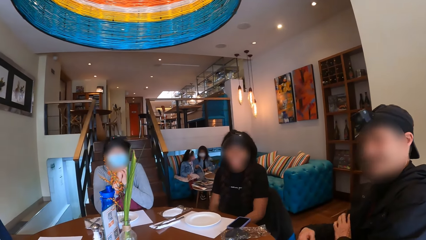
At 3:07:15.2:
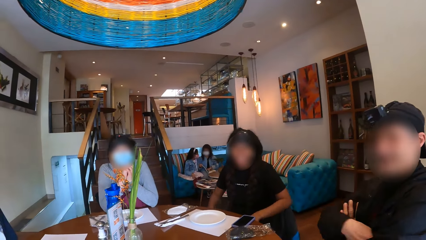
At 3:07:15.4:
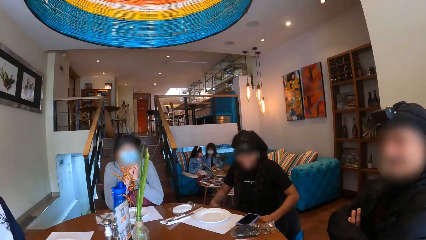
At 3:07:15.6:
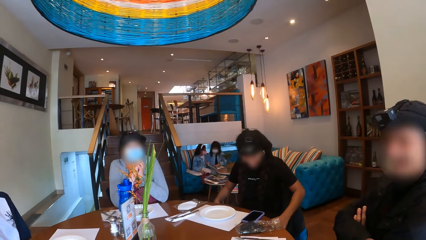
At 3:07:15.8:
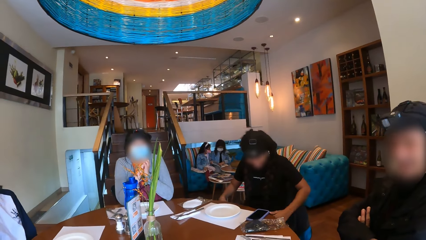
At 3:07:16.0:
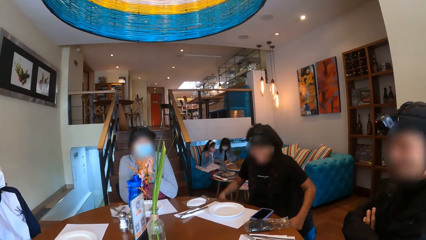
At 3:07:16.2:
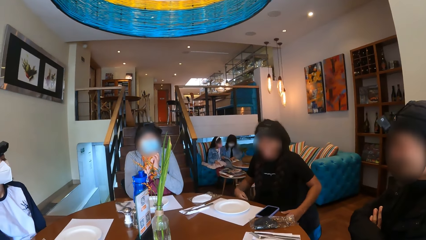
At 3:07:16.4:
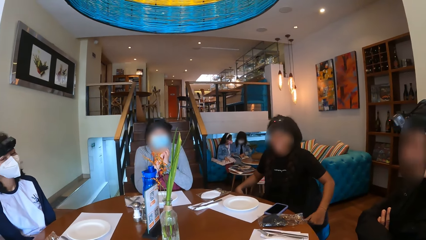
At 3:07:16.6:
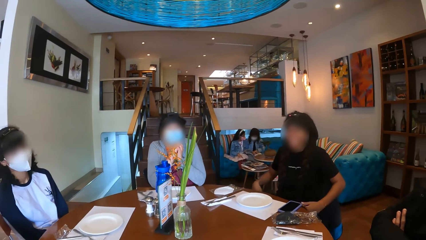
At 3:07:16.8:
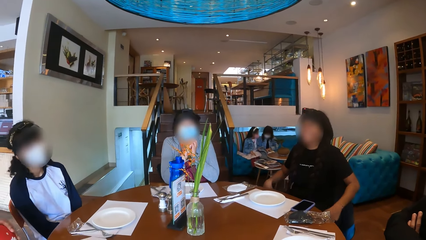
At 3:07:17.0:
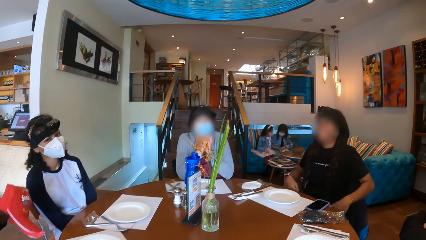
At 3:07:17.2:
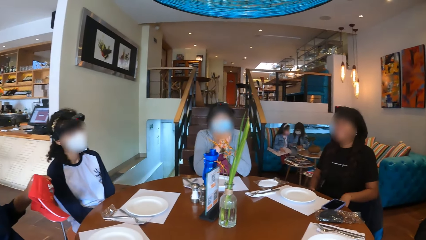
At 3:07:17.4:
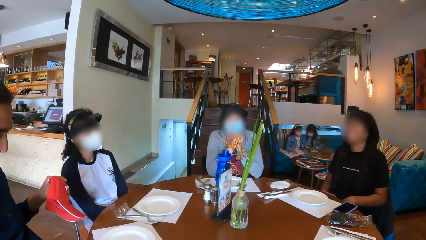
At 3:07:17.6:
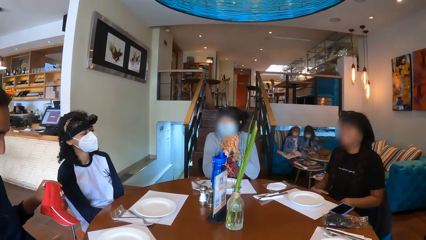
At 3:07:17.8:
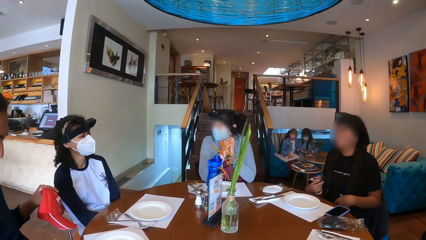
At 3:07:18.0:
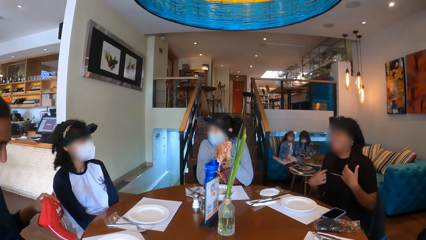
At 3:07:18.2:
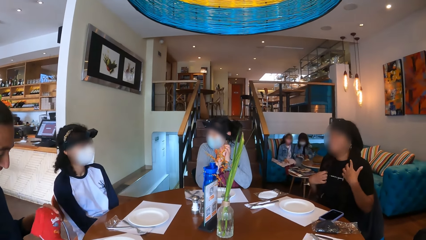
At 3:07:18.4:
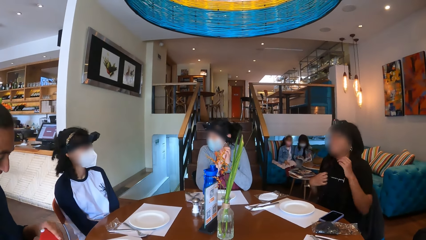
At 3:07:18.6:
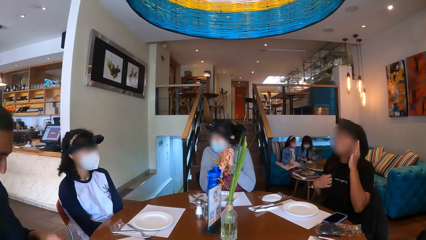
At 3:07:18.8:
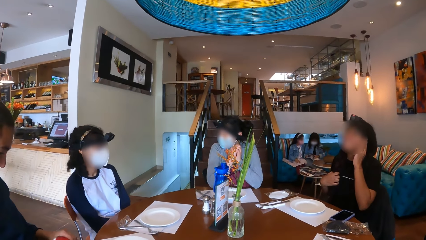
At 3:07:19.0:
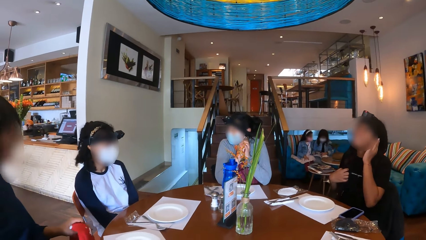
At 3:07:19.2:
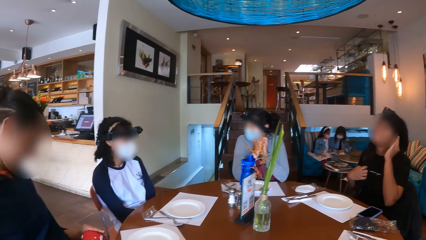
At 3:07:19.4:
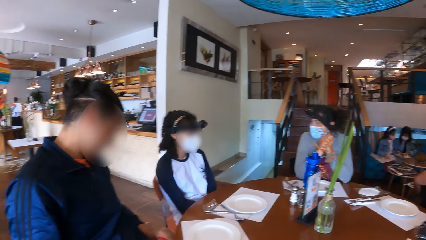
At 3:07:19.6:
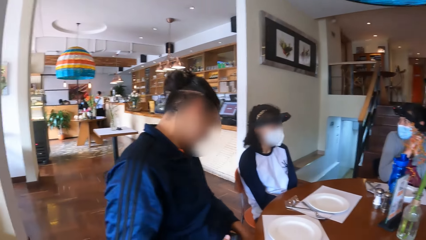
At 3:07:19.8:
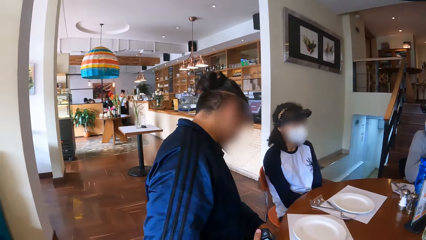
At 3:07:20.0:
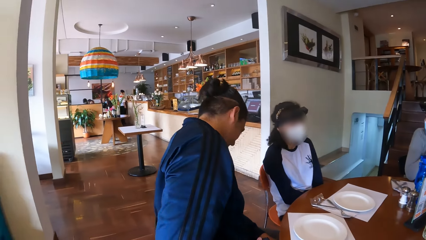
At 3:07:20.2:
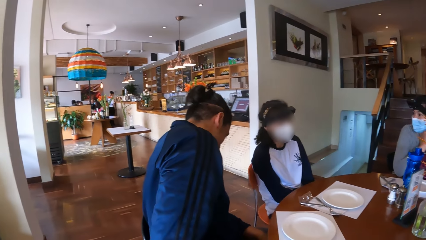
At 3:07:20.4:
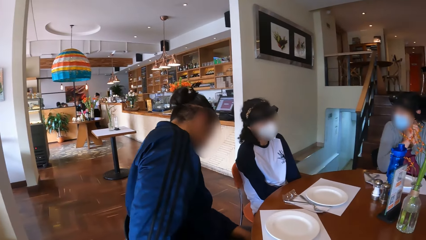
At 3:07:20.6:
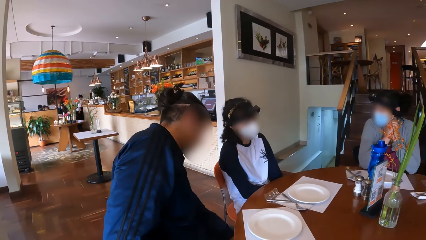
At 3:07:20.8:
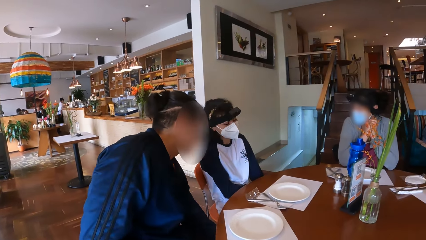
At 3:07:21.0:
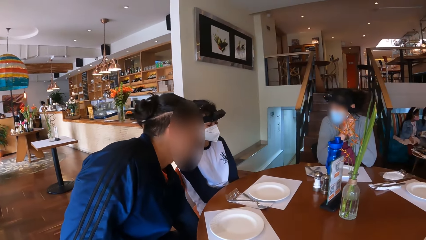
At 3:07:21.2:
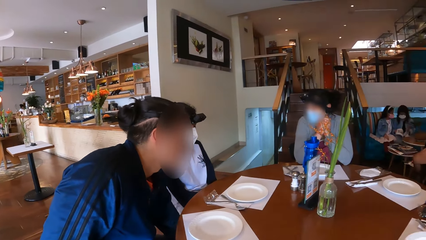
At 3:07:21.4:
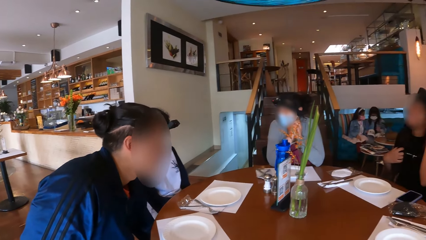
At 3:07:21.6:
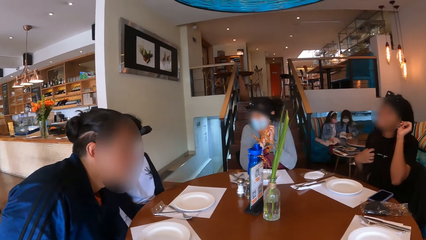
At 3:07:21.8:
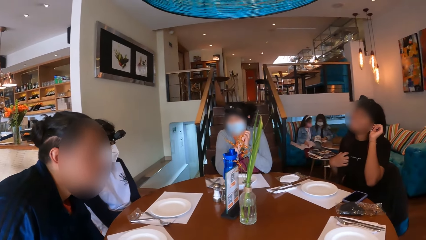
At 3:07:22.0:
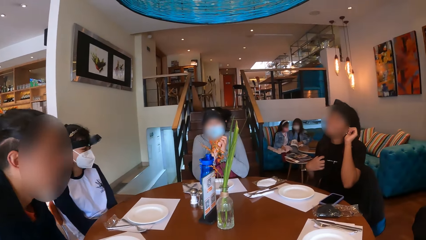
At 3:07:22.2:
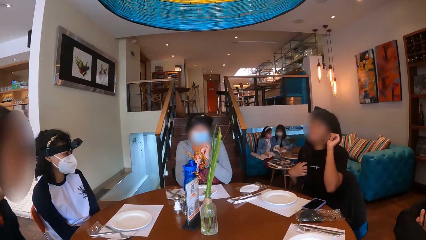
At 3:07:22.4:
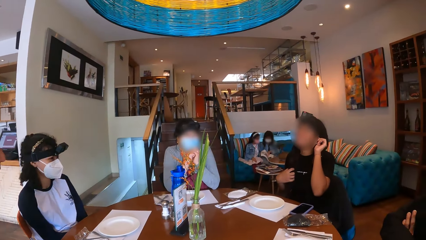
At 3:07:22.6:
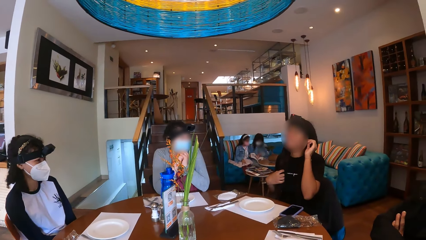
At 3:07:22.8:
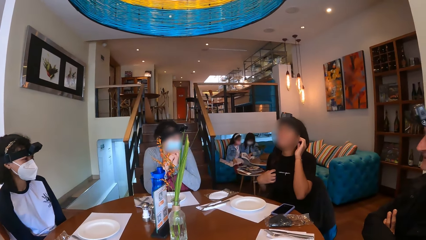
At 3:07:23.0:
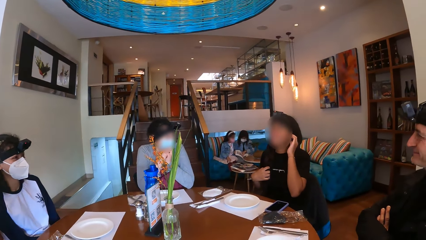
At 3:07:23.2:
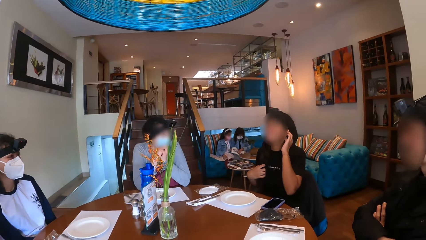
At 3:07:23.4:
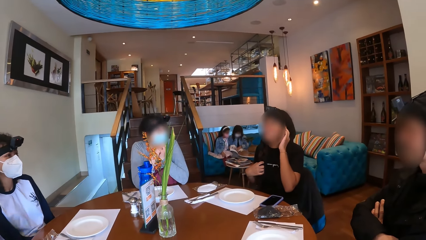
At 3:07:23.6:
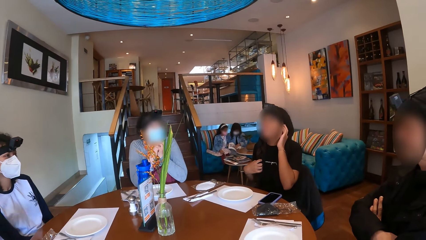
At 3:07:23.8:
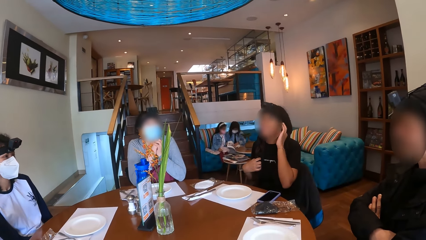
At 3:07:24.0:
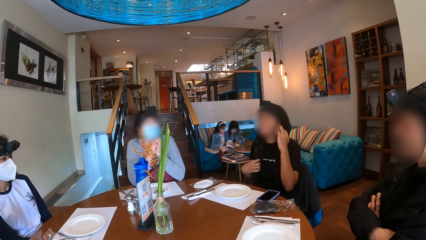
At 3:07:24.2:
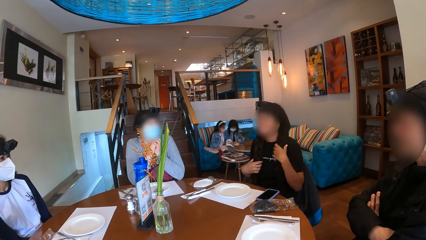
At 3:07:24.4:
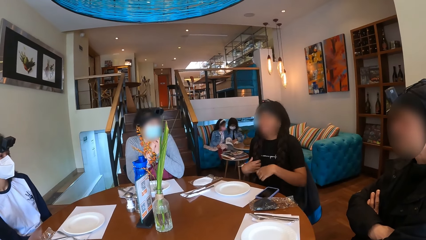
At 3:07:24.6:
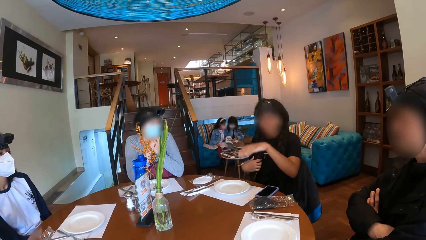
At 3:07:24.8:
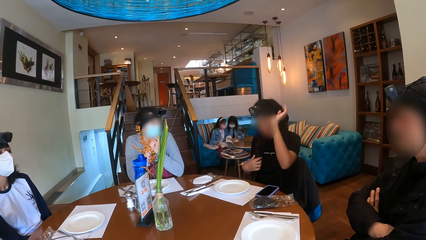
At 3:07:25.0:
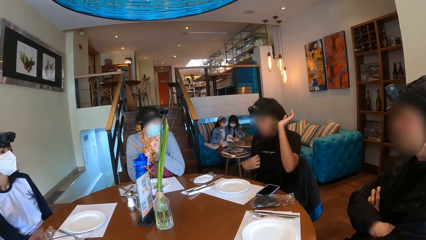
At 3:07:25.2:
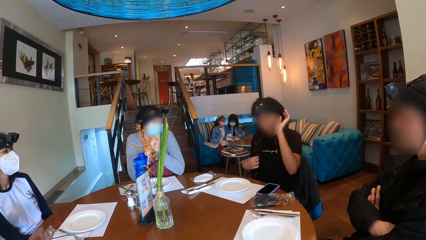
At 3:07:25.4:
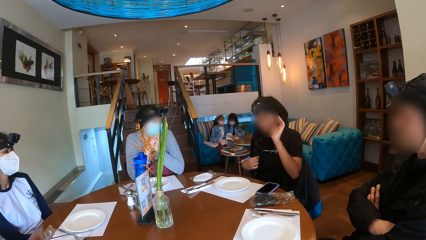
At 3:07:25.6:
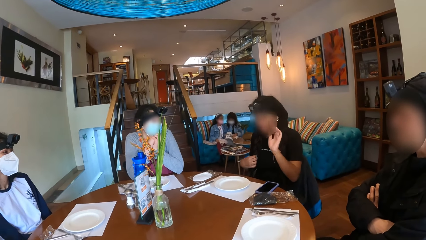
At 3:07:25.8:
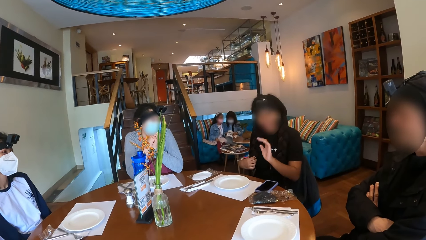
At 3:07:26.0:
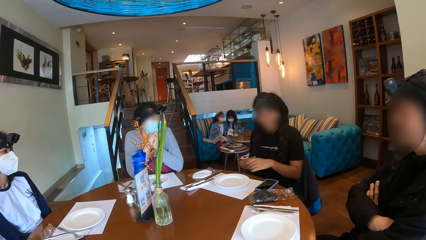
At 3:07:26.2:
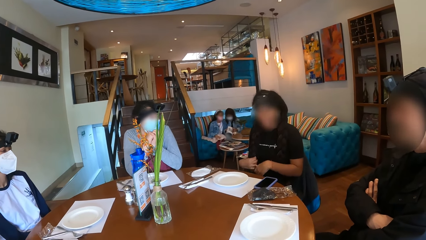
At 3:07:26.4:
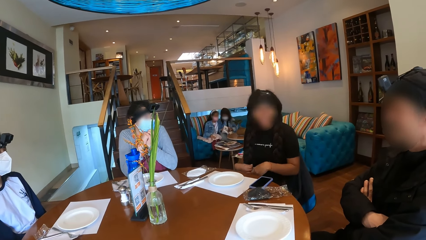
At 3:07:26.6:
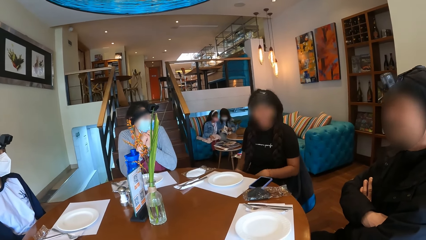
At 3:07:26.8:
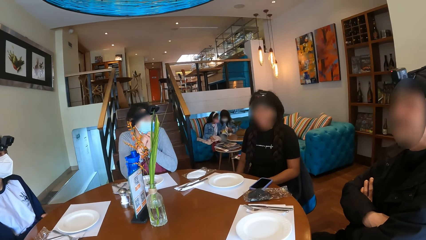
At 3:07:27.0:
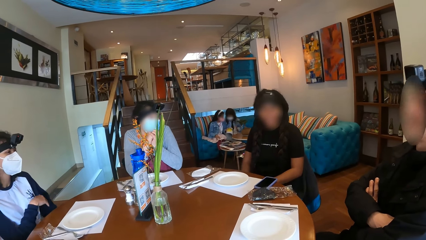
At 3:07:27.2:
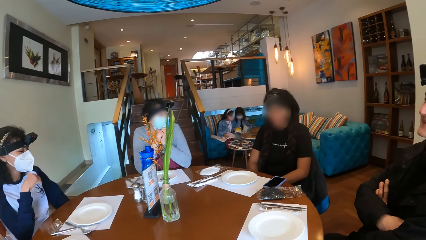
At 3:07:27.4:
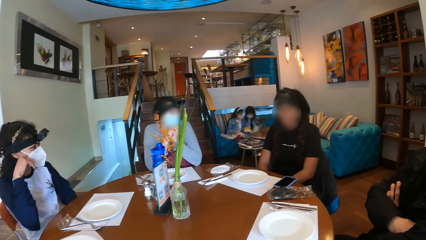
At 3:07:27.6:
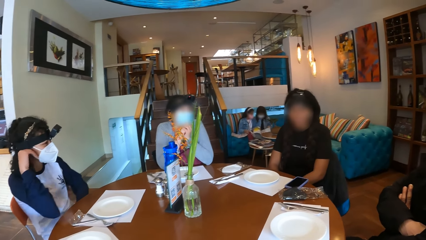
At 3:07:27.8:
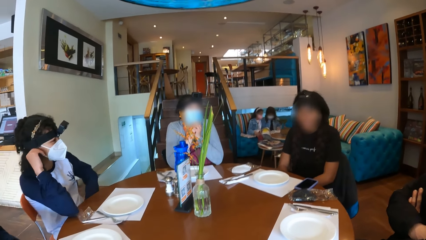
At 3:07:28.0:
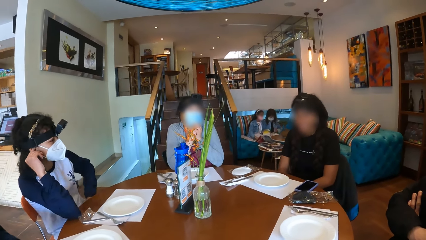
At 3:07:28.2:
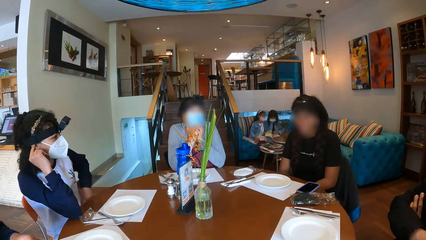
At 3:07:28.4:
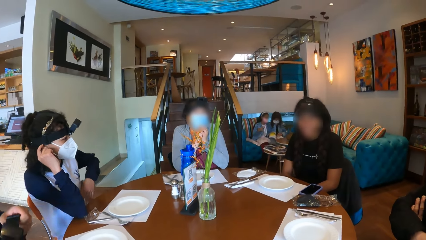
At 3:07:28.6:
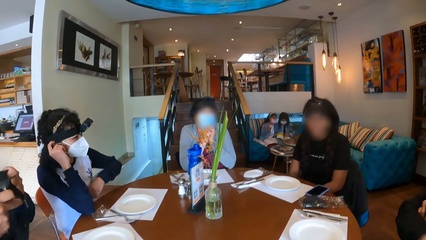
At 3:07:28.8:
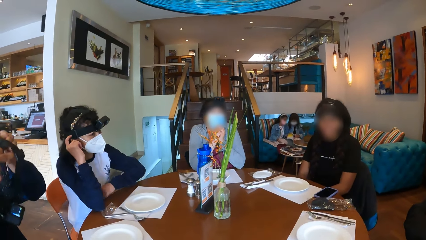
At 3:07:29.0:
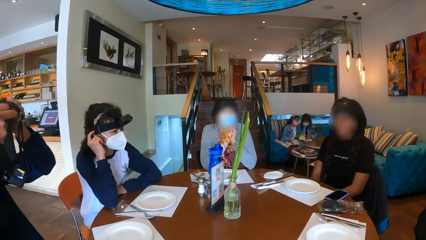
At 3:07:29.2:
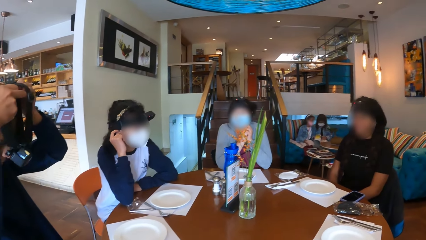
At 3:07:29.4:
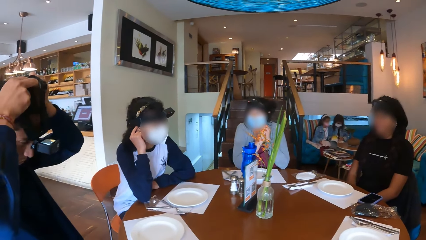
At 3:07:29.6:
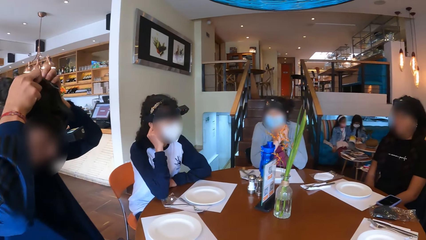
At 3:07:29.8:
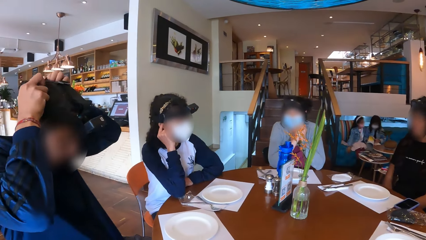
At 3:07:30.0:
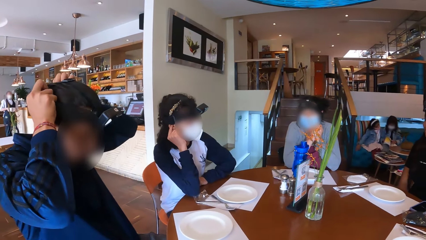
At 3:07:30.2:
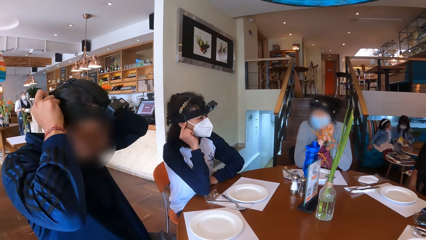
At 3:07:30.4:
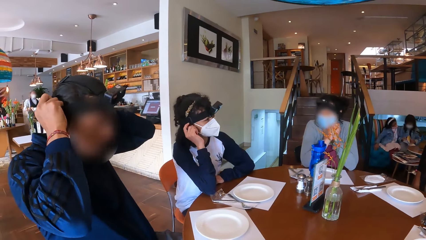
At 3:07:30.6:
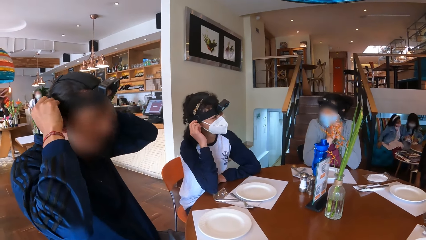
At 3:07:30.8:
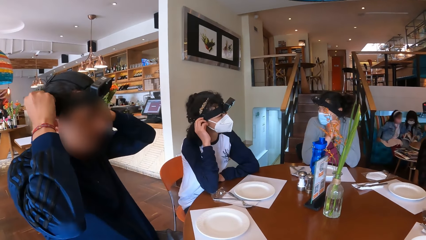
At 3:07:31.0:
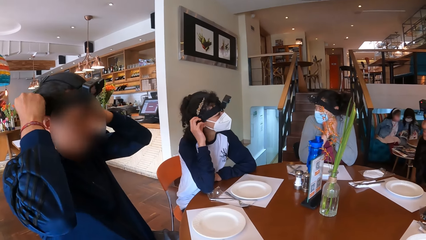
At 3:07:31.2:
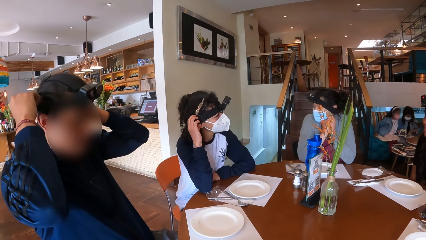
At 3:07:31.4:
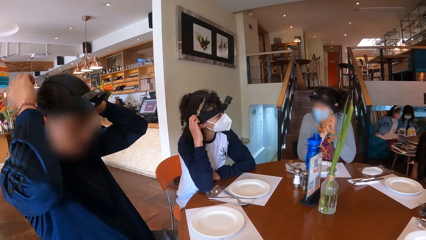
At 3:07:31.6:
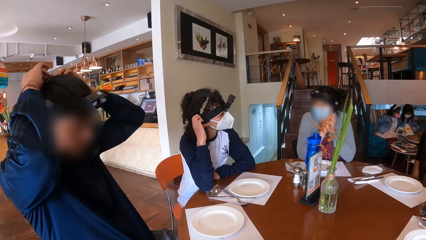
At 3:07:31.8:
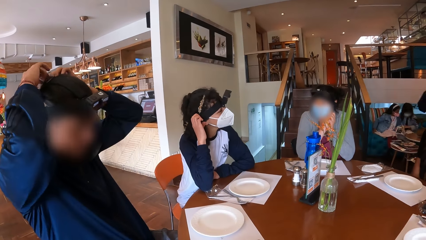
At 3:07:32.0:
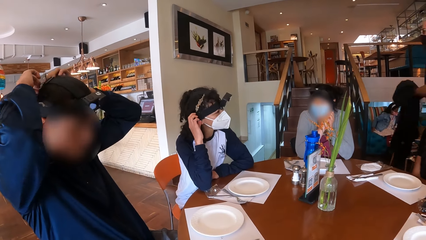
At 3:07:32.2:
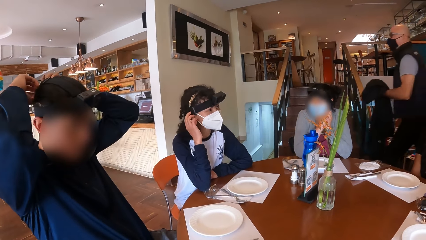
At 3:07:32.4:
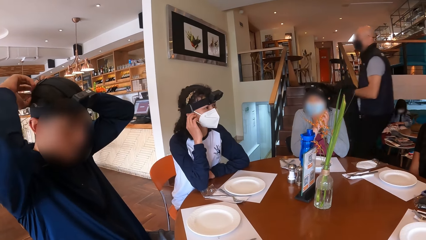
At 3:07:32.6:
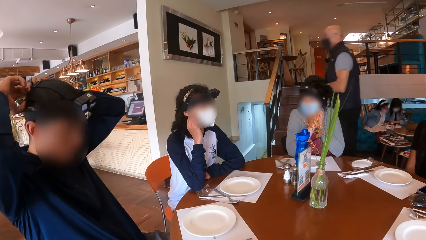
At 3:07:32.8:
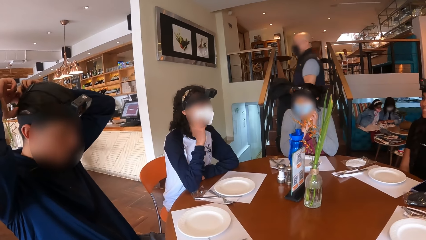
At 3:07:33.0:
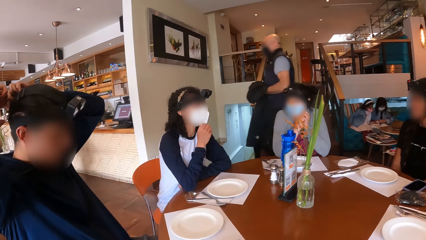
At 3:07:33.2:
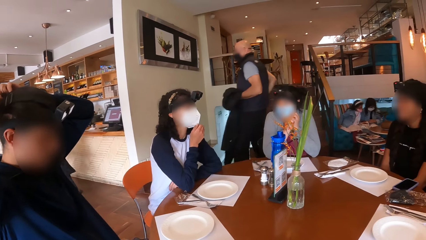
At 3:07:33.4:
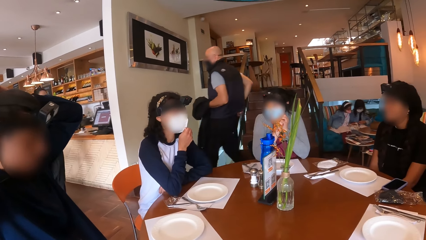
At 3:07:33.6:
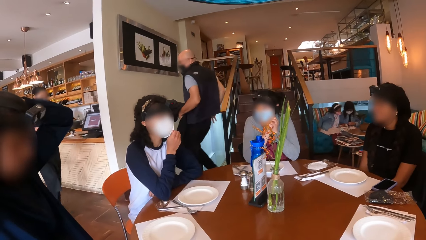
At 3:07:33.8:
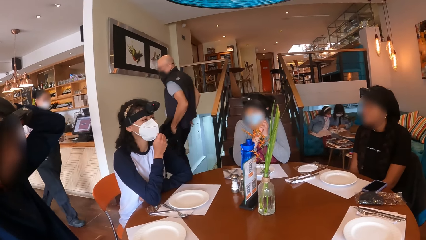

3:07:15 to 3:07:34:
A man holds a cap with his left hand. The man wears a camera on his head with both hands.
